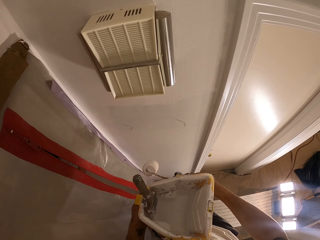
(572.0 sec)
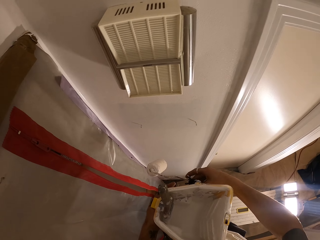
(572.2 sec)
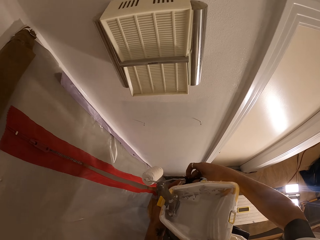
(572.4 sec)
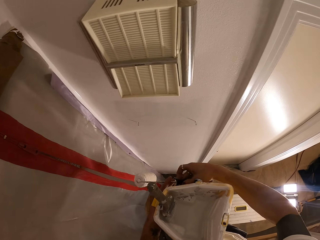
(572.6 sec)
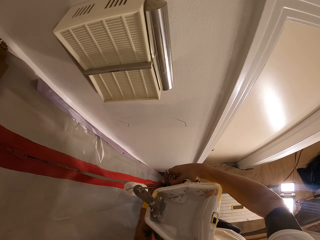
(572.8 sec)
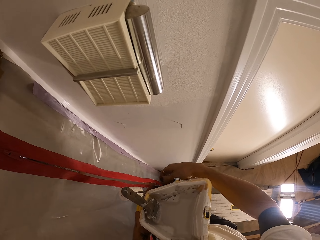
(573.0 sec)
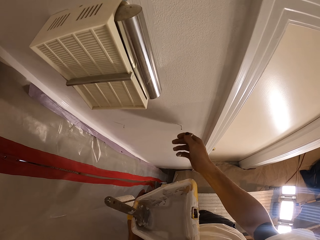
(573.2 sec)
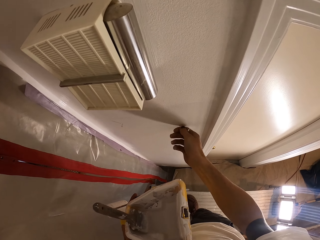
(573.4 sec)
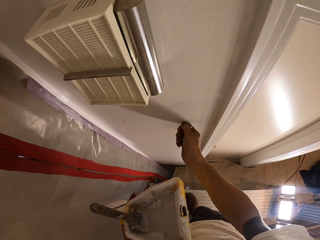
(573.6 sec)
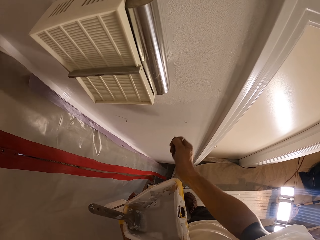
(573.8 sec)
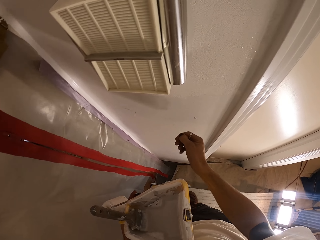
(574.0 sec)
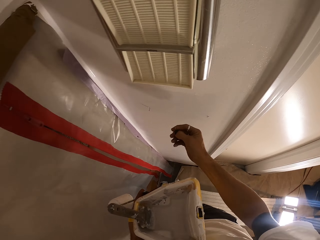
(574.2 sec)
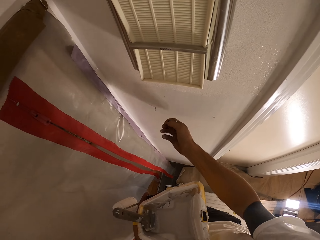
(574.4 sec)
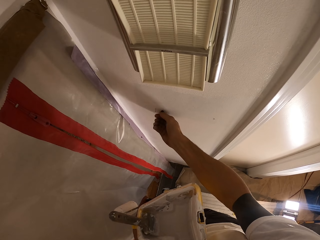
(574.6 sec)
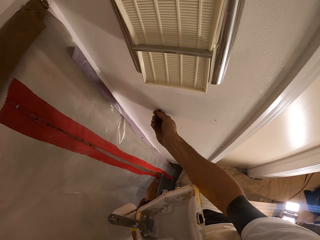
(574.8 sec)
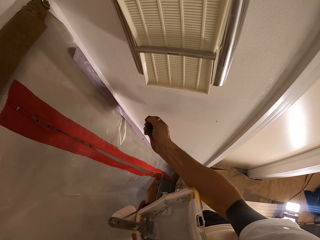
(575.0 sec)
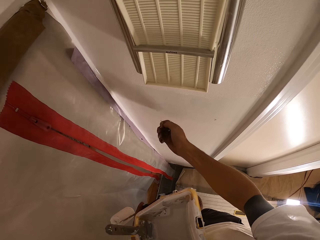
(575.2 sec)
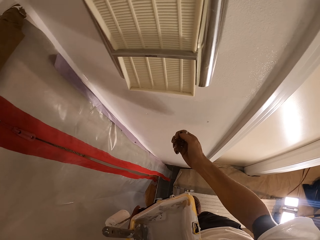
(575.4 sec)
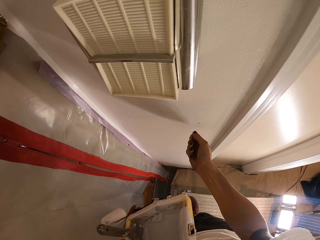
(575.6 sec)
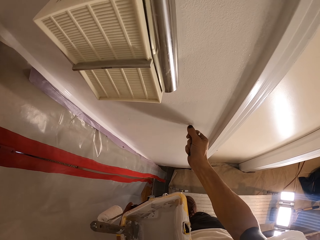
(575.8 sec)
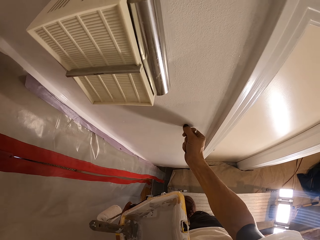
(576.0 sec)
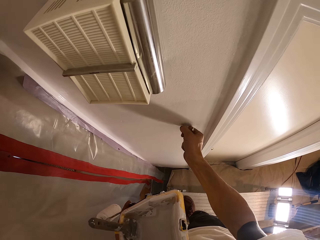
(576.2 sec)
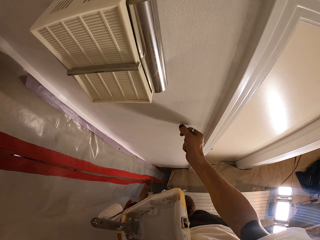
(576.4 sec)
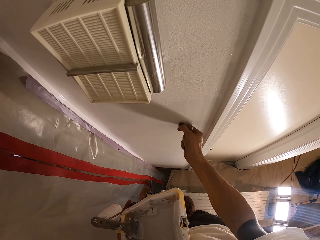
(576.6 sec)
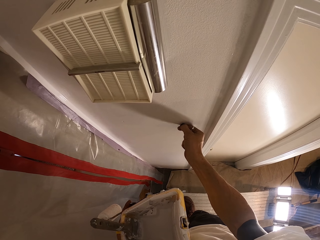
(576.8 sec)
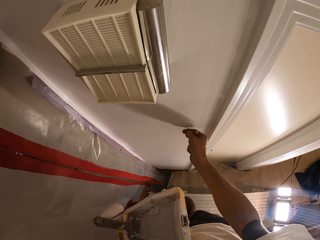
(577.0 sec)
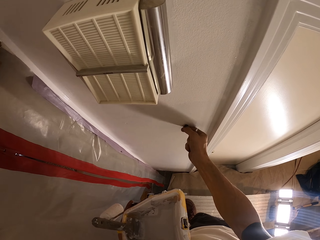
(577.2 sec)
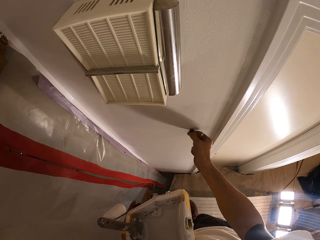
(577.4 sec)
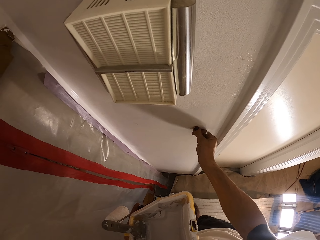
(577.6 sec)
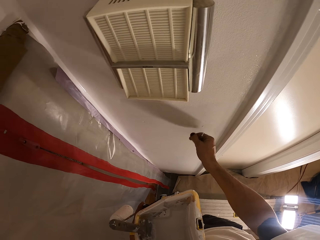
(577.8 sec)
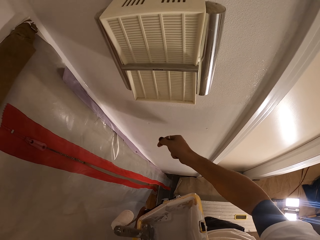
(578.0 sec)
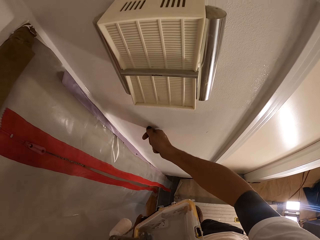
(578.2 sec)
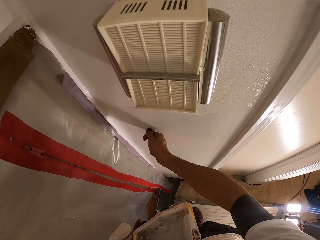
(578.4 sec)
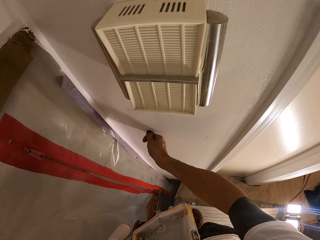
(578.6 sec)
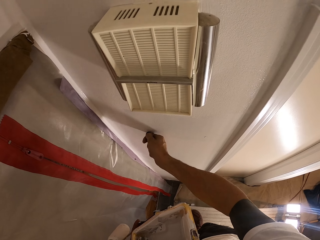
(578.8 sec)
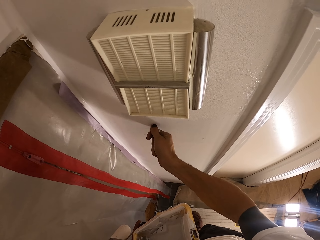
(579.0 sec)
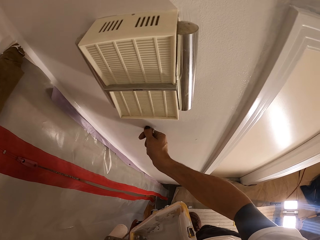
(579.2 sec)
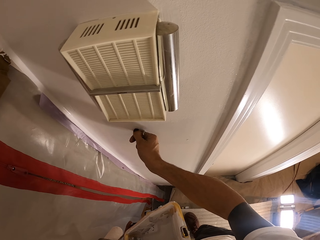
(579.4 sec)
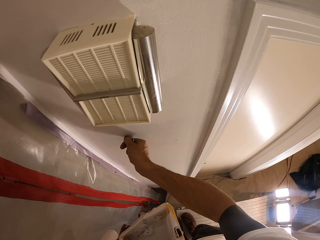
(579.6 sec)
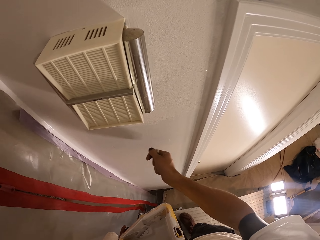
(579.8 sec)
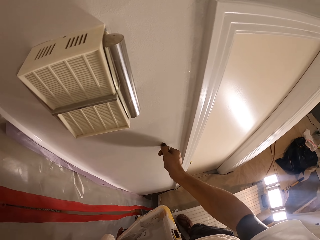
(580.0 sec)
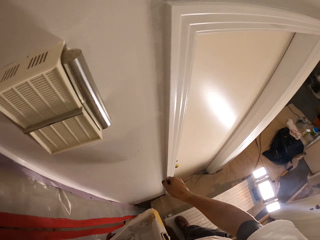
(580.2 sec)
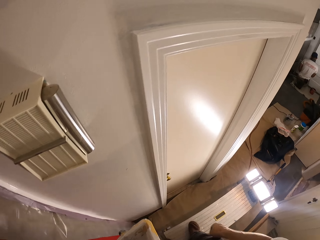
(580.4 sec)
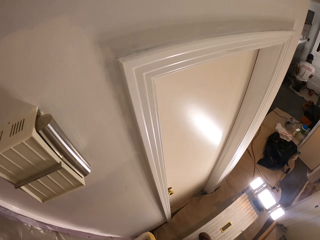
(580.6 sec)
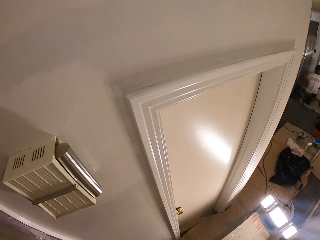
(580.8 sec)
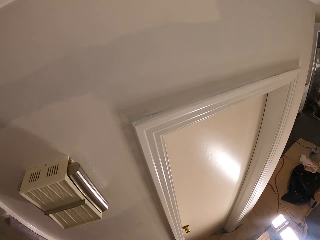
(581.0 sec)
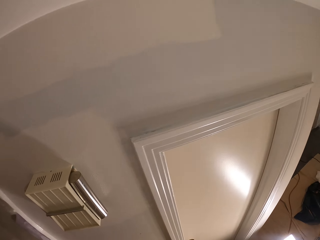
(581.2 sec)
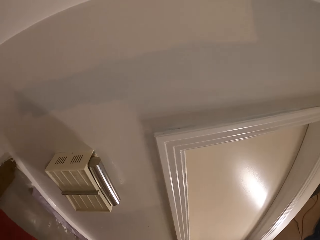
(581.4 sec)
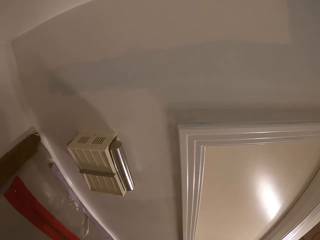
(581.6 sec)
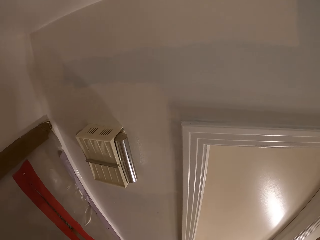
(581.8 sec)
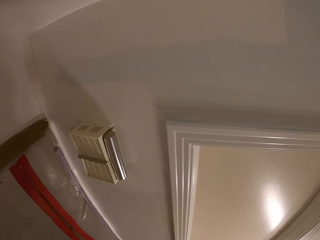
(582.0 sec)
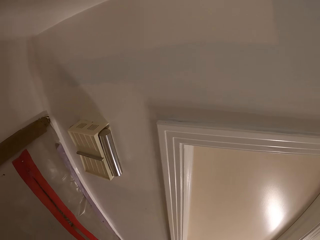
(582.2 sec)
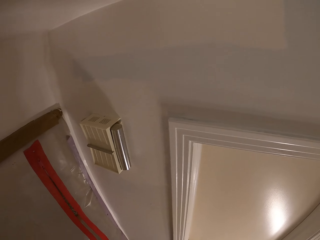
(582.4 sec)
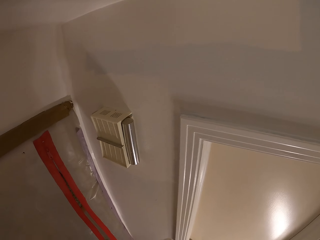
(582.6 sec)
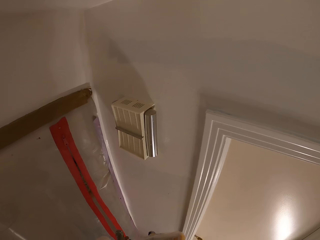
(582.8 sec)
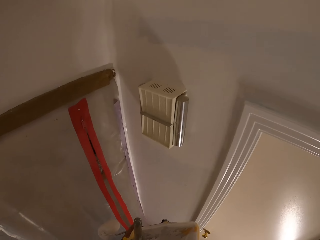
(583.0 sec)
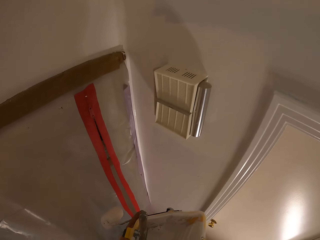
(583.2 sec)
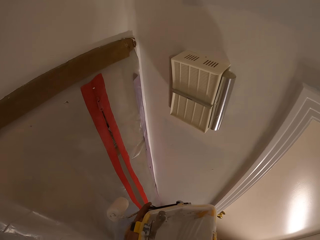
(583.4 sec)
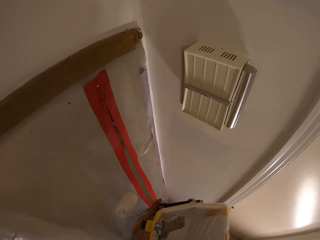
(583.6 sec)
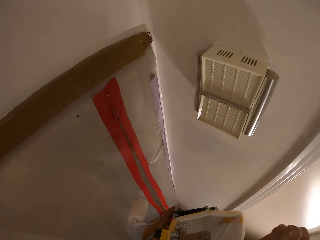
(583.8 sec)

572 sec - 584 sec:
The camera wearer removes something from the wall.

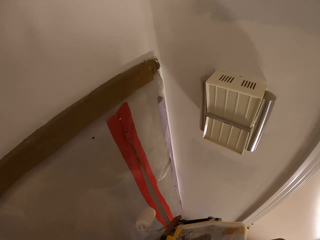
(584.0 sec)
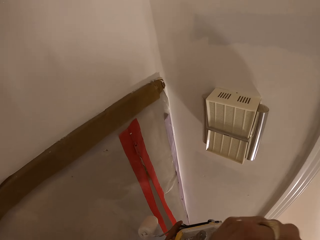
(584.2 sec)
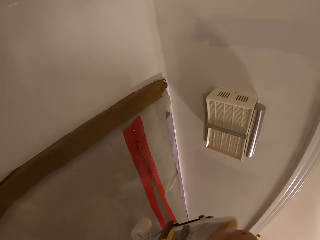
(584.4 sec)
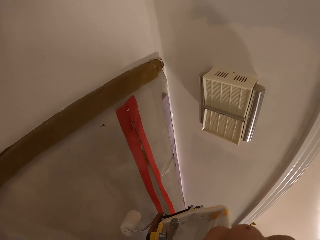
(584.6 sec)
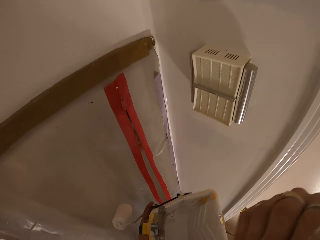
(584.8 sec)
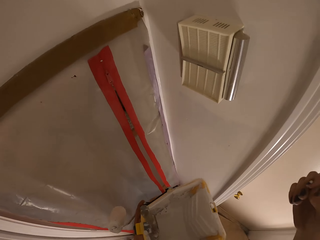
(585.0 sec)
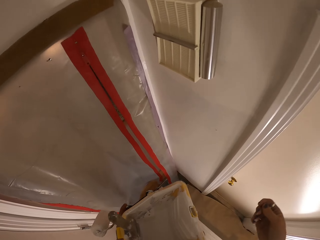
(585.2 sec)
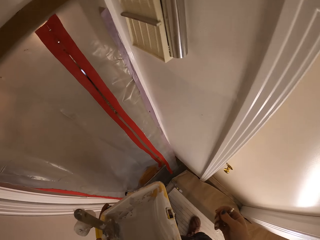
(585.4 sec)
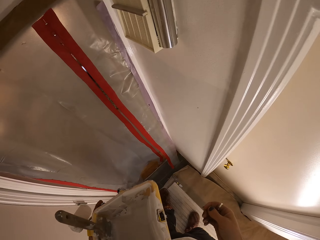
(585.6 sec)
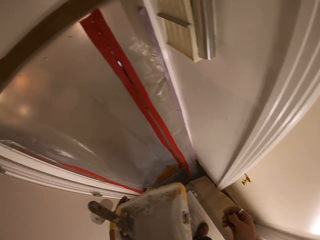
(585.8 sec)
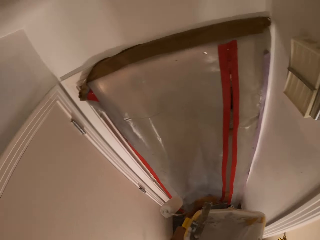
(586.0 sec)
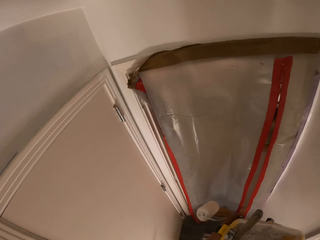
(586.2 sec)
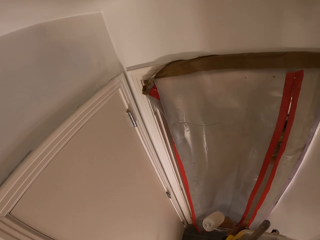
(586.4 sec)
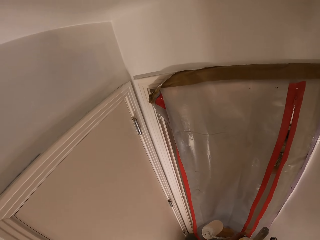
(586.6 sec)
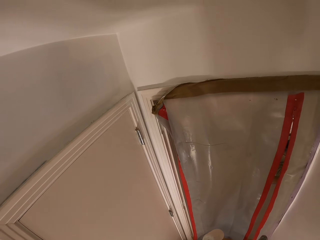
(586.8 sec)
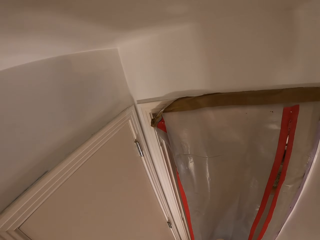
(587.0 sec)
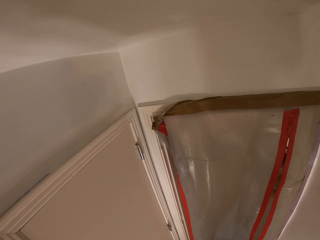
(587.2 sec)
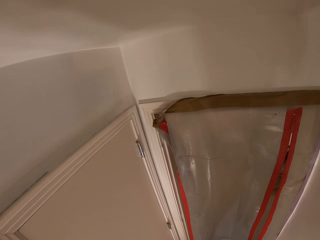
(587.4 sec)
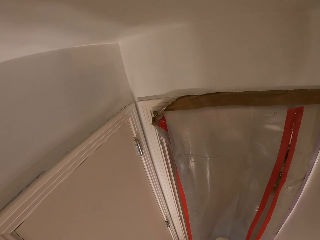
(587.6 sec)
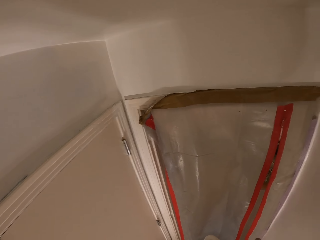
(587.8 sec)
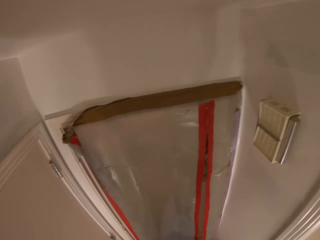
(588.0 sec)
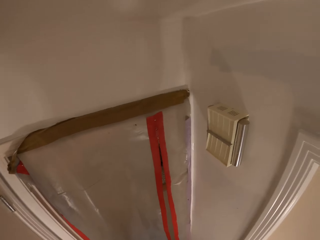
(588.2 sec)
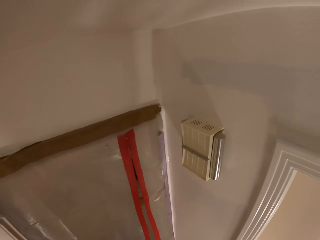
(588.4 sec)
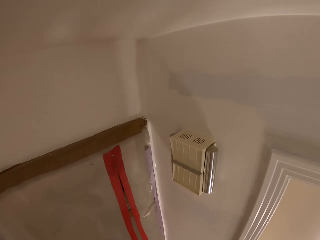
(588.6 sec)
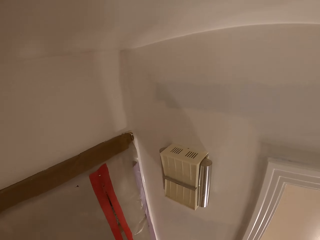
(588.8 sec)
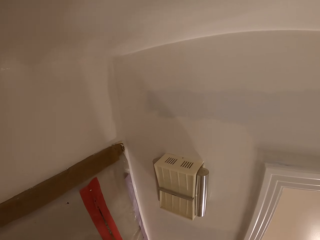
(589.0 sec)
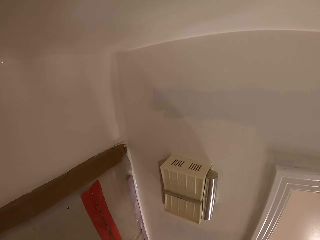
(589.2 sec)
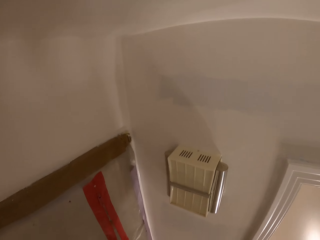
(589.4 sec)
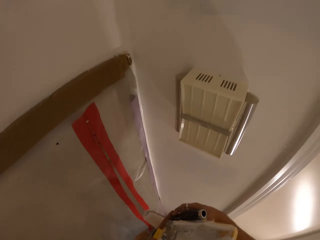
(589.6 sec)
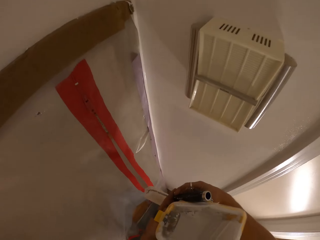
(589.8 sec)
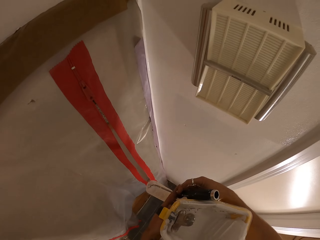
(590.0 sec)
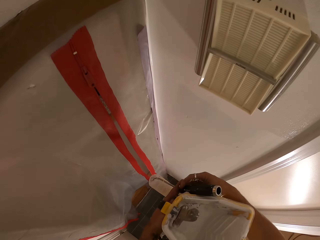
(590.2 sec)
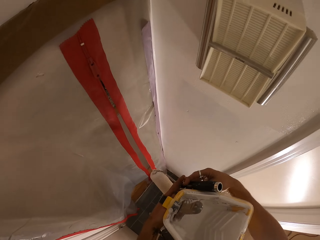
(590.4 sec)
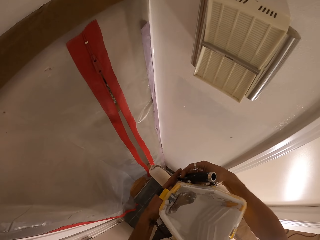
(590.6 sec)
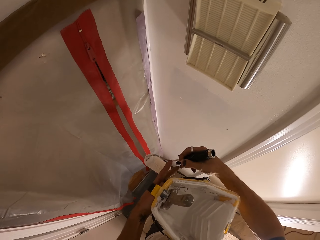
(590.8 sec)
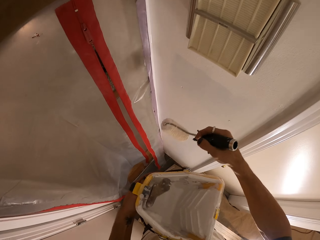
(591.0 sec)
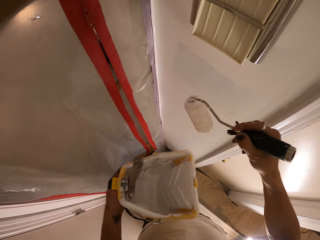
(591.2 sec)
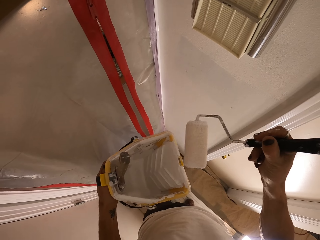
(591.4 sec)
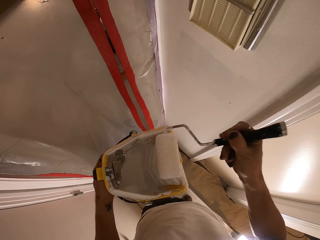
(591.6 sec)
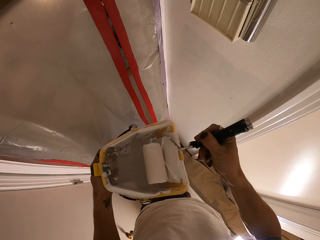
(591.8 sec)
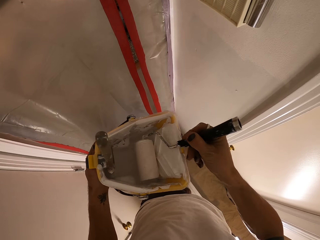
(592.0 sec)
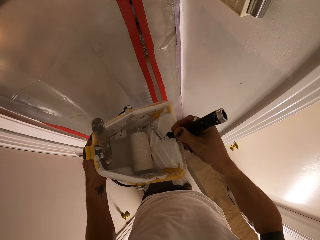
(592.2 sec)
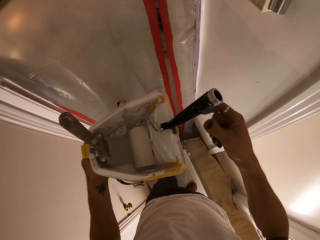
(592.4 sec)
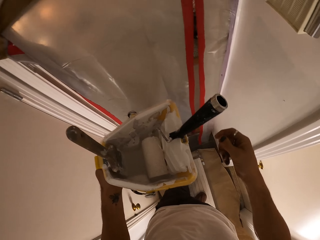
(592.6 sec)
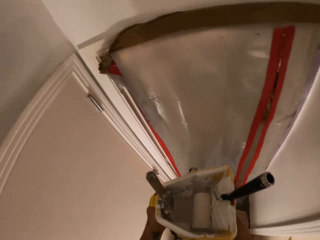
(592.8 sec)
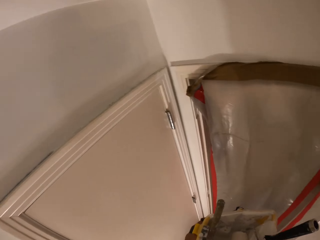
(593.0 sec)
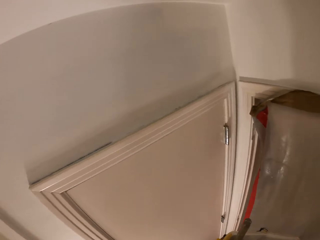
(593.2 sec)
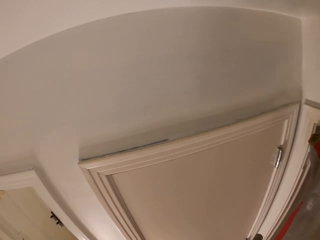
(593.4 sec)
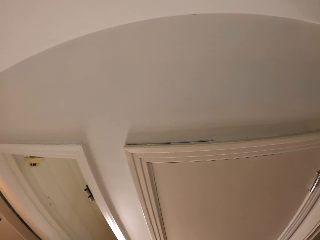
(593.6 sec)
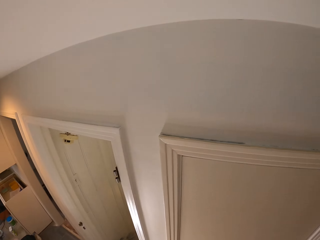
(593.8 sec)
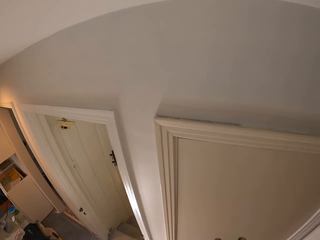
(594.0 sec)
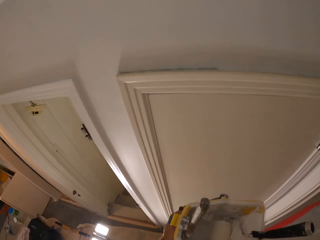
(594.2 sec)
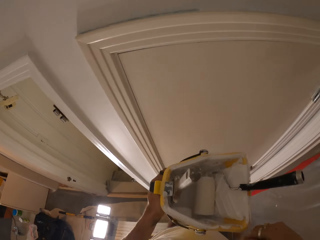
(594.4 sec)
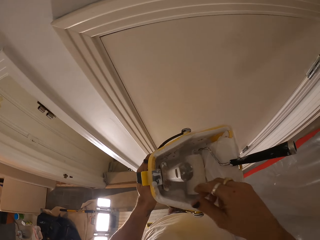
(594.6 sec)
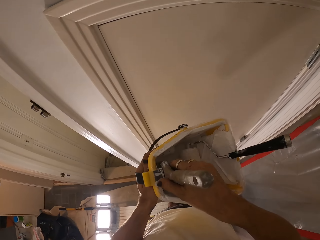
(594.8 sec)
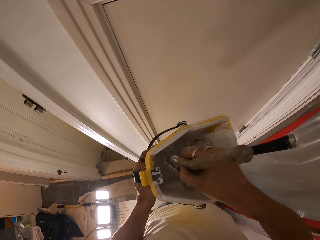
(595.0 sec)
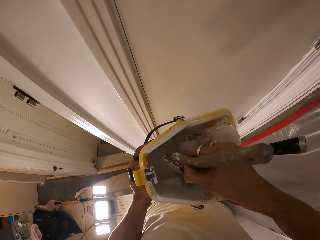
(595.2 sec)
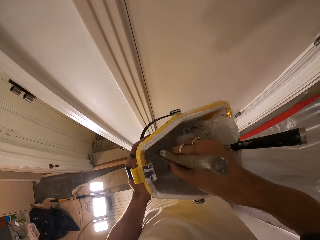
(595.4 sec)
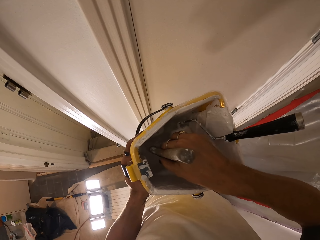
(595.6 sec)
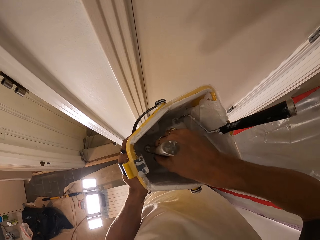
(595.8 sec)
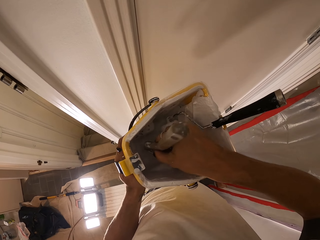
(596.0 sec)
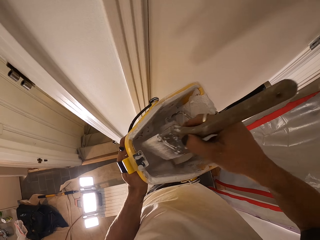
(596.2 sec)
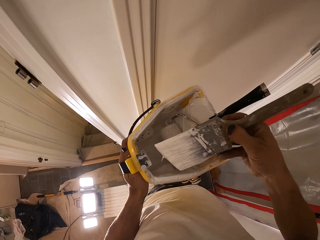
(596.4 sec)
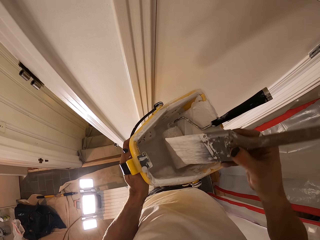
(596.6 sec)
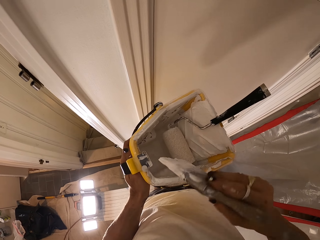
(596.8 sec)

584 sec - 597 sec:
The camera wearer dips a brush or roller in the paint. They pick up the brush.
